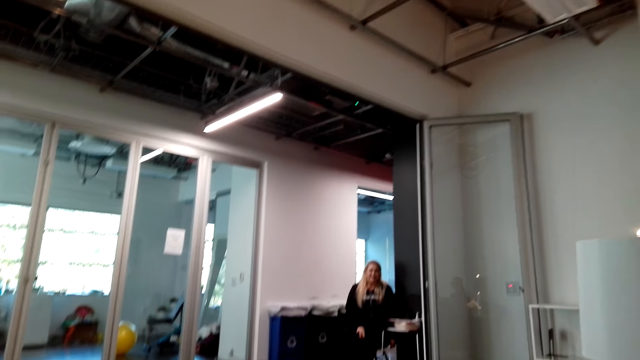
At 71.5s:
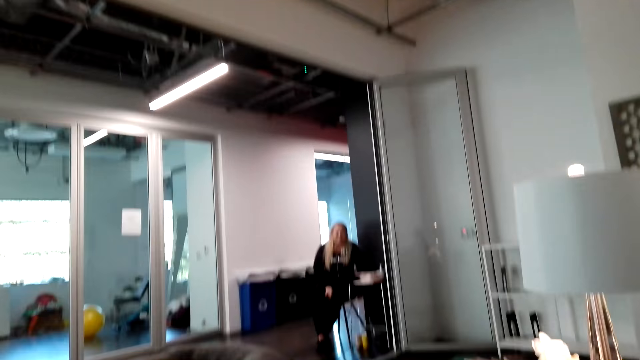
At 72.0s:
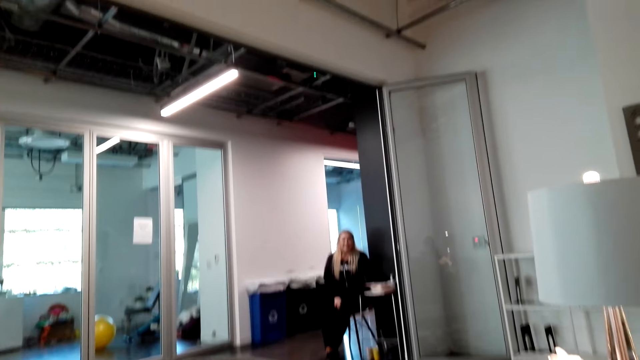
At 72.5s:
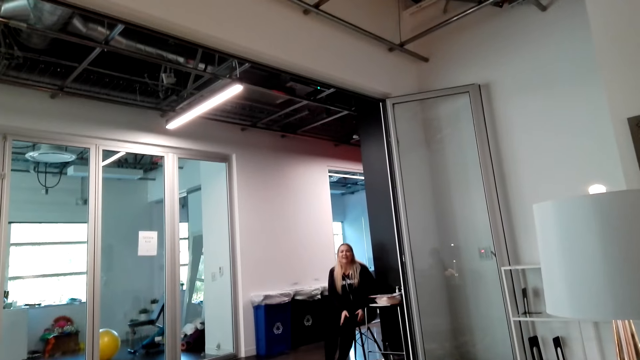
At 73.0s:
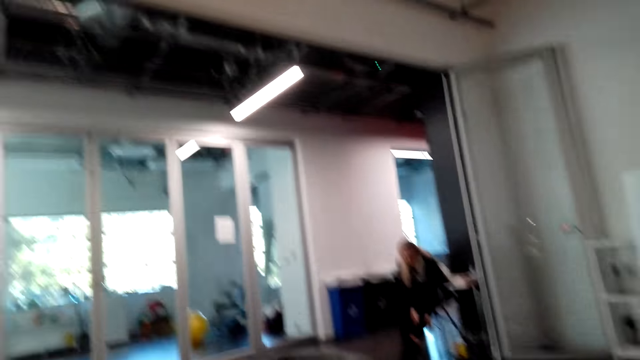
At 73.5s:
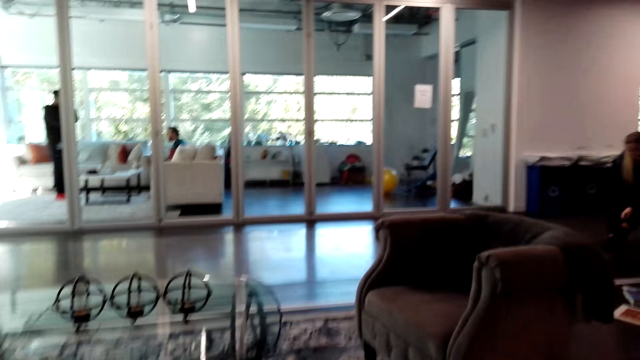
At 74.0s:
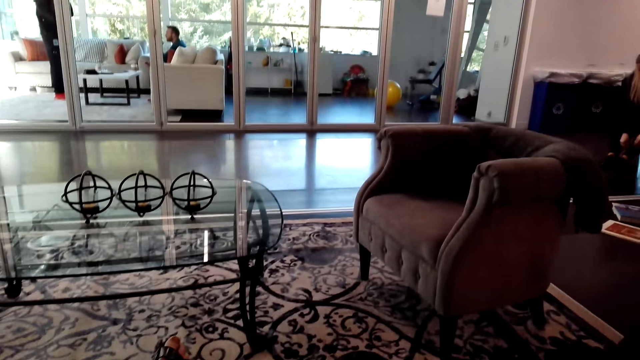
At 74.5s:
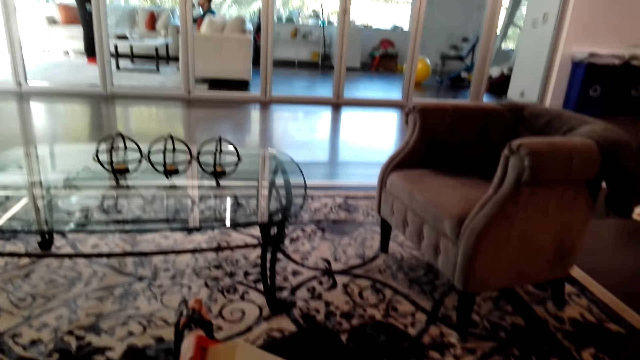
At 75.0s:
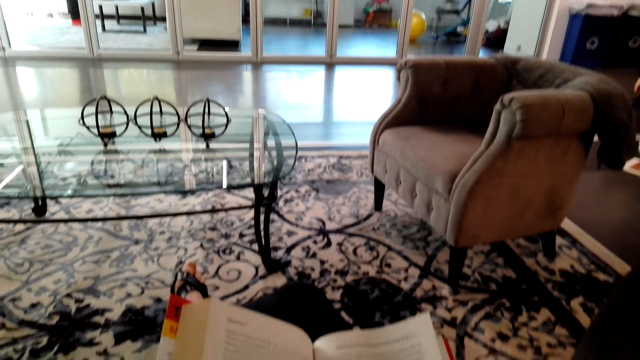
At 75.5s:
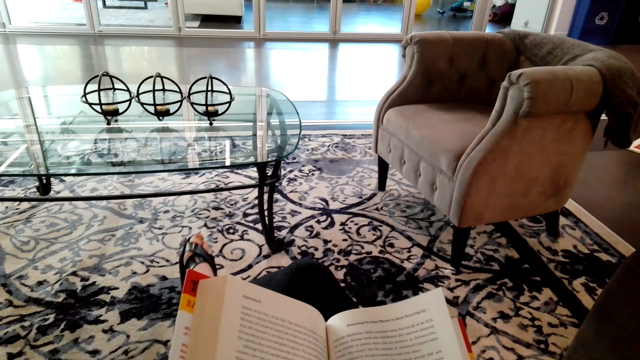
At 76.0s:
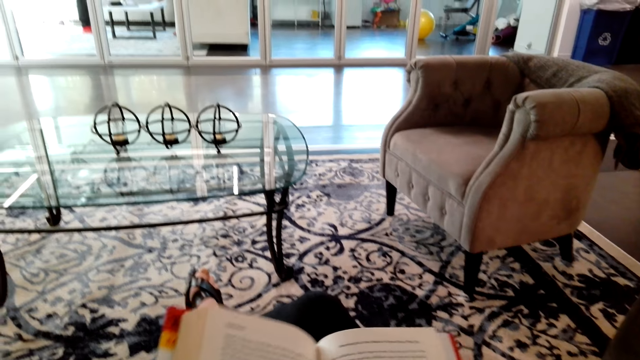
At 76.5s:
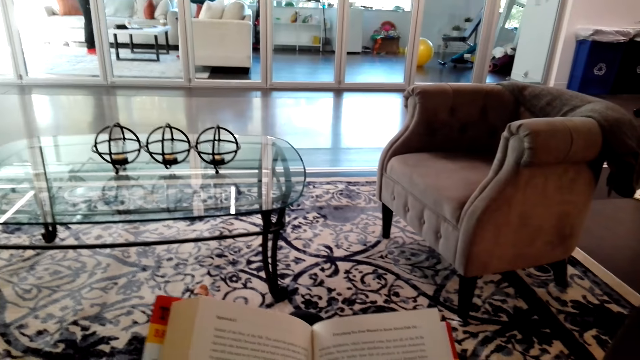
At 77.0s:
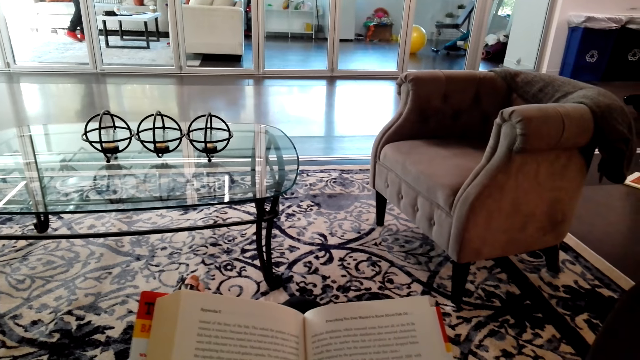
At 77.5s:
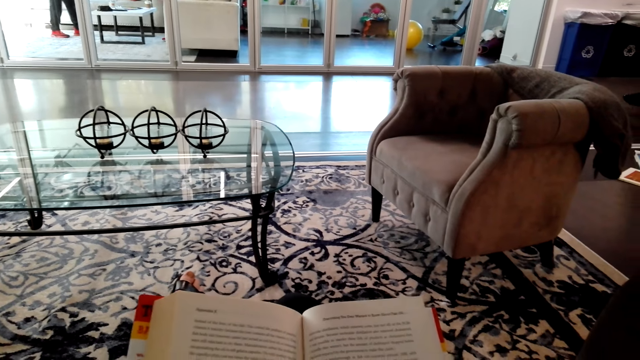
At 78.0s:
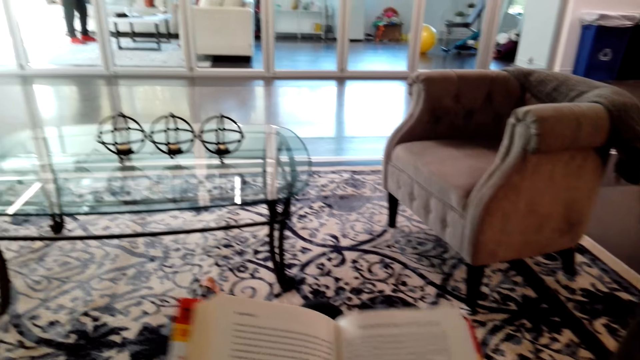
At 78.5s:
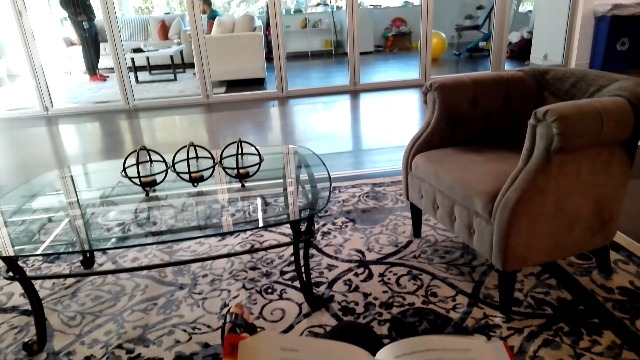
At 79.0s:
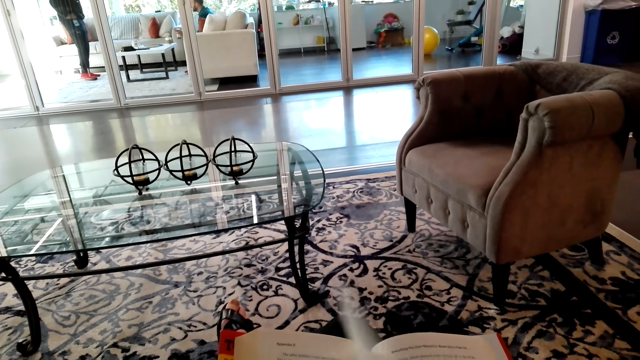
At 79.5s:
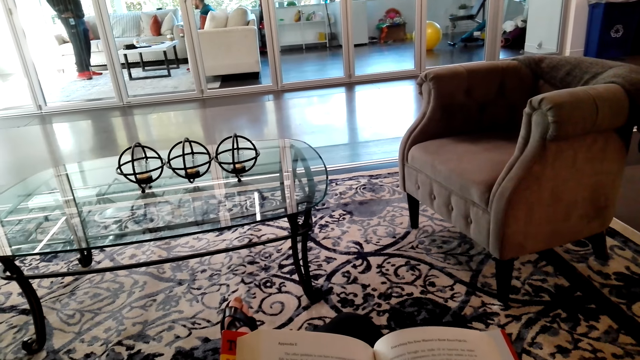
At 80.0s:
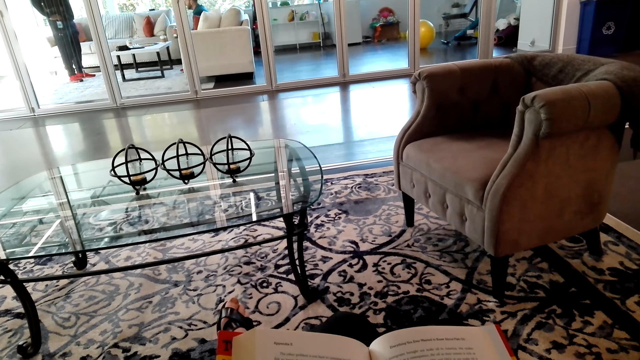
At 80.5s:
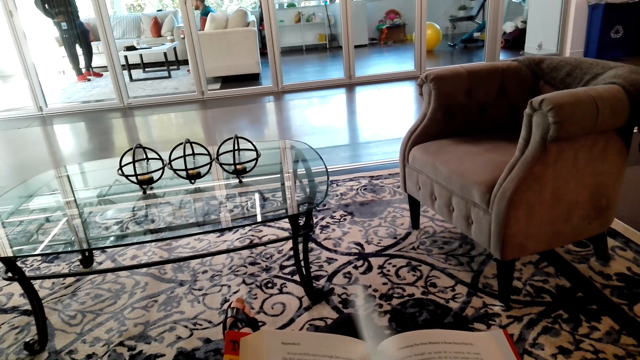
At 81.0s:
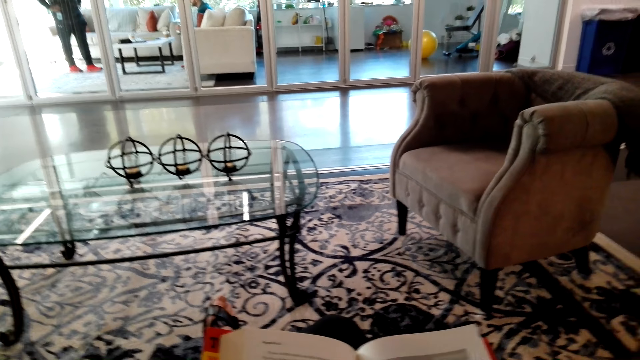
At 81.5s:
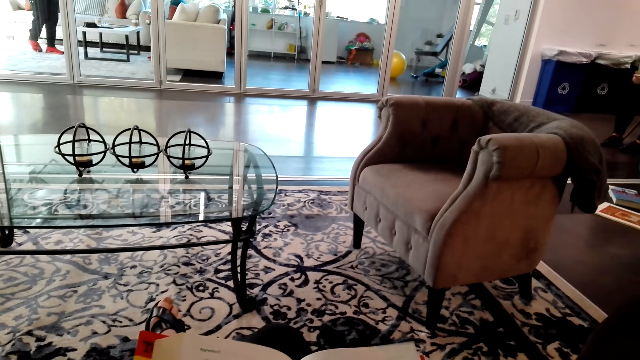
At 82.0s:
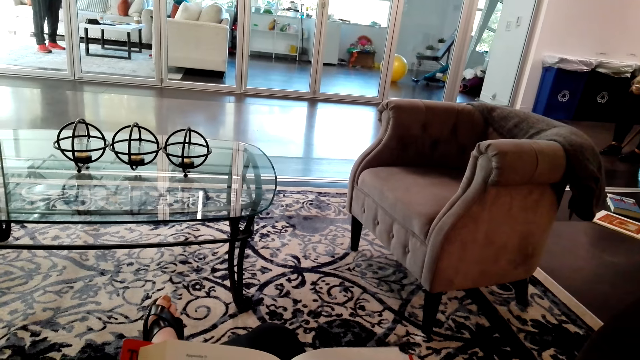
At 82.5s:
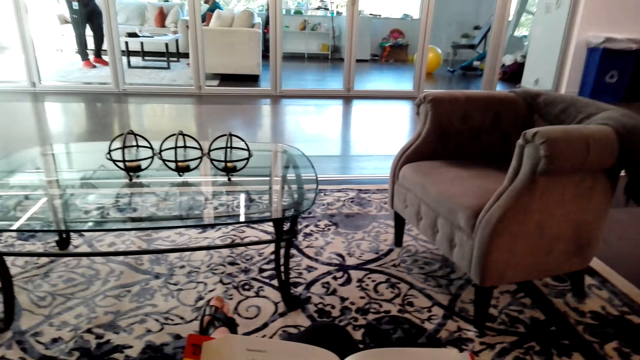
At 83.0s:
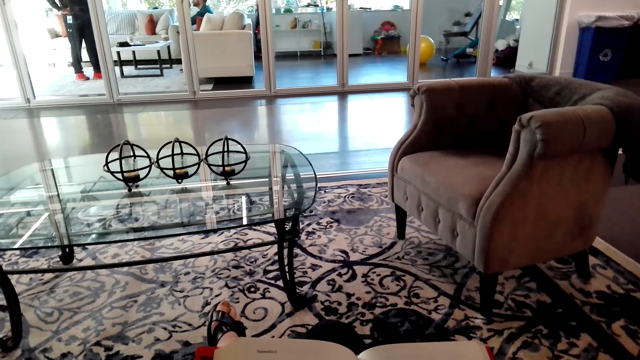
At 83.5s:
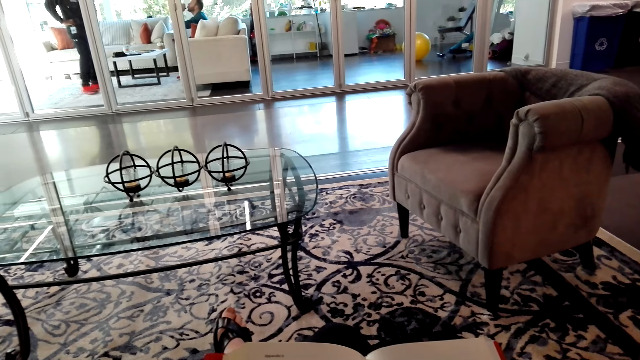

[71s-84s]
The camera wearer speaks to a woman. The woman speaks to the camera wearer. The camera wearer speaks to the woman. They look at a book, hold the book, and flip through pages.

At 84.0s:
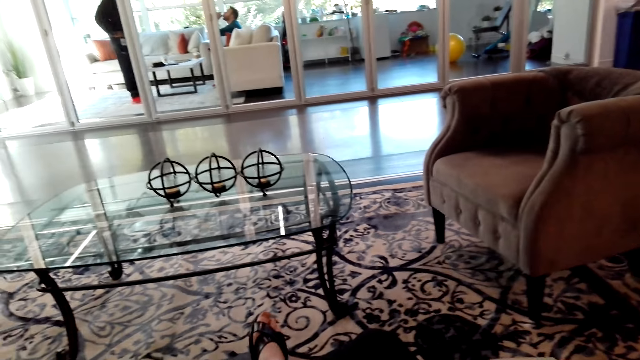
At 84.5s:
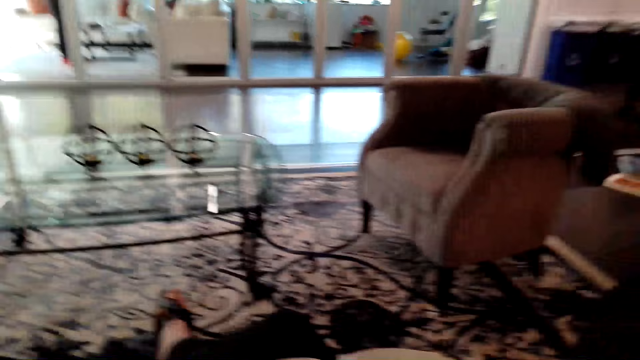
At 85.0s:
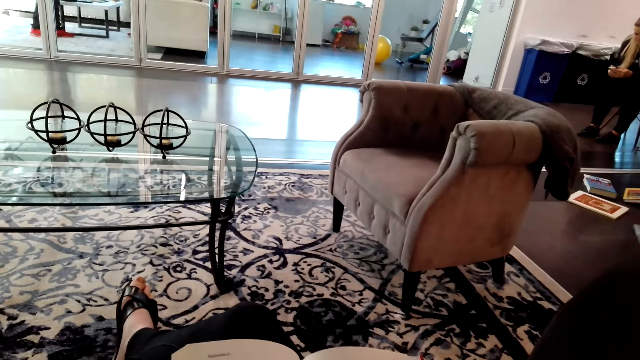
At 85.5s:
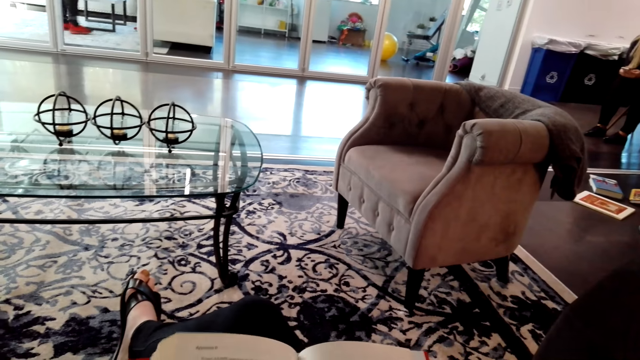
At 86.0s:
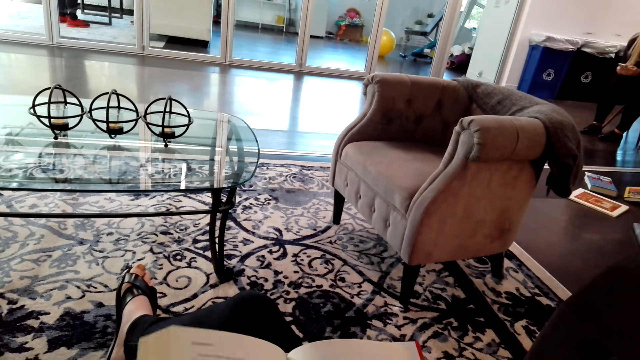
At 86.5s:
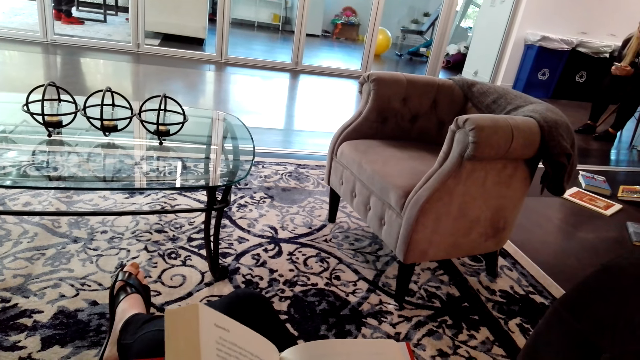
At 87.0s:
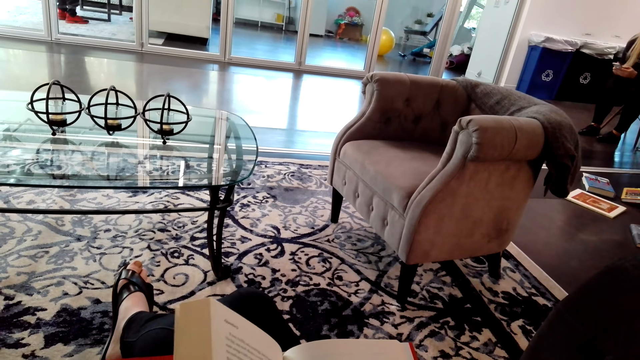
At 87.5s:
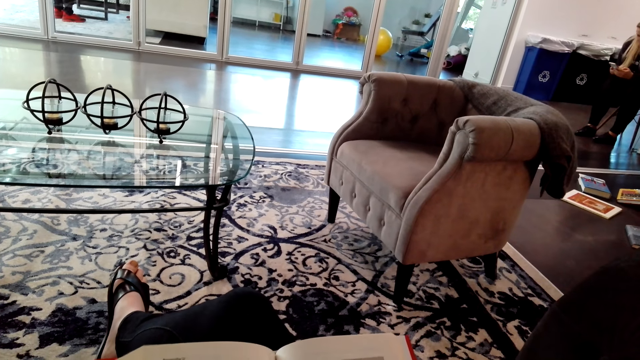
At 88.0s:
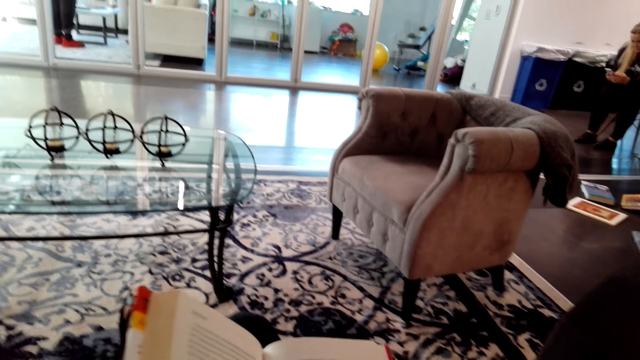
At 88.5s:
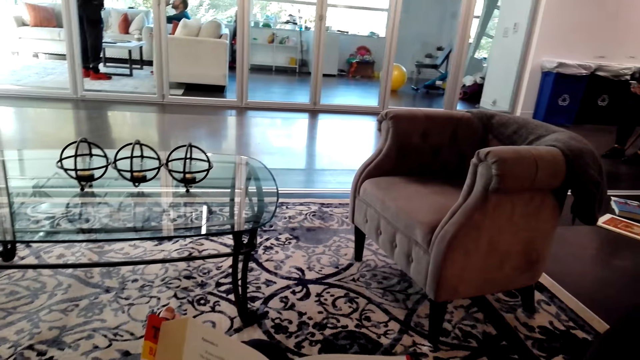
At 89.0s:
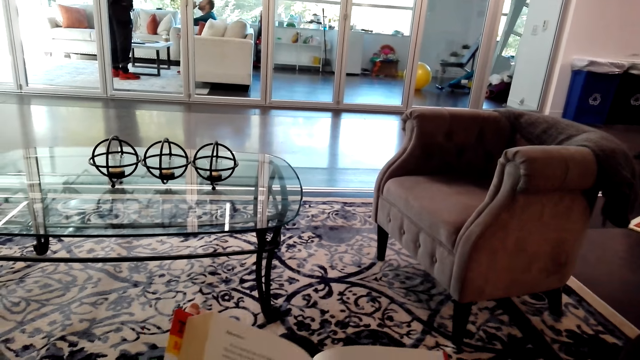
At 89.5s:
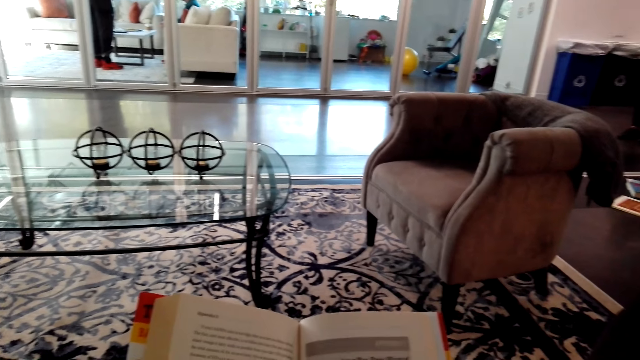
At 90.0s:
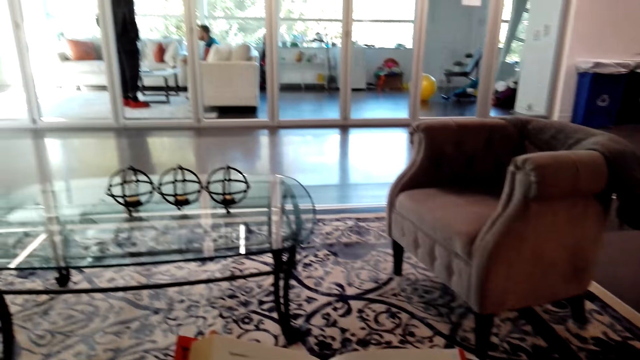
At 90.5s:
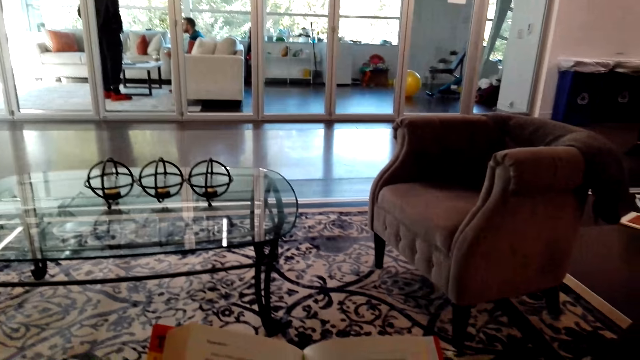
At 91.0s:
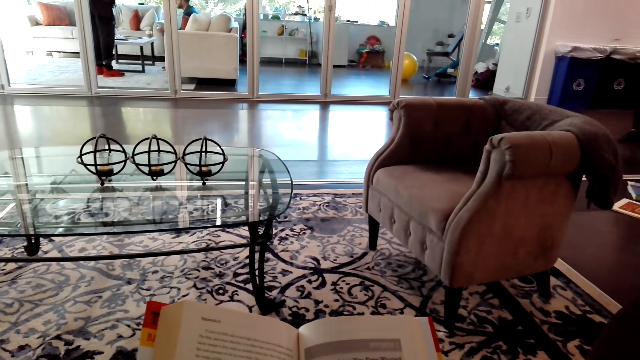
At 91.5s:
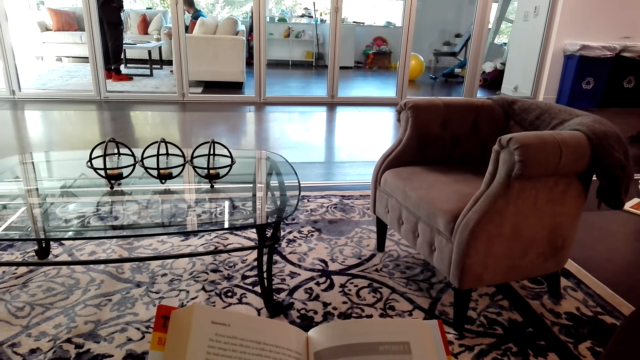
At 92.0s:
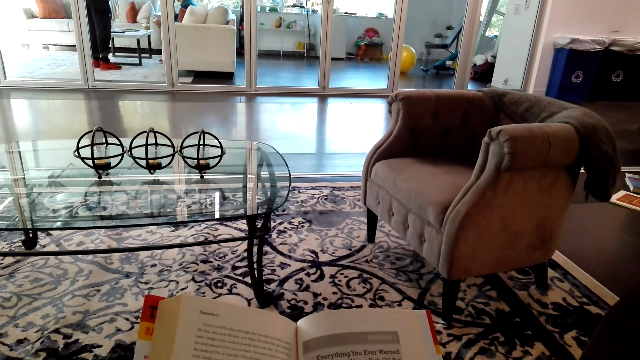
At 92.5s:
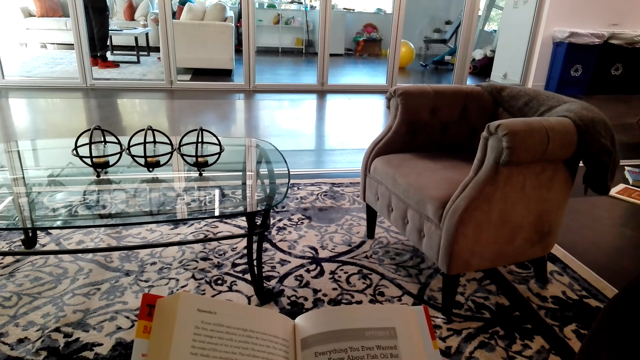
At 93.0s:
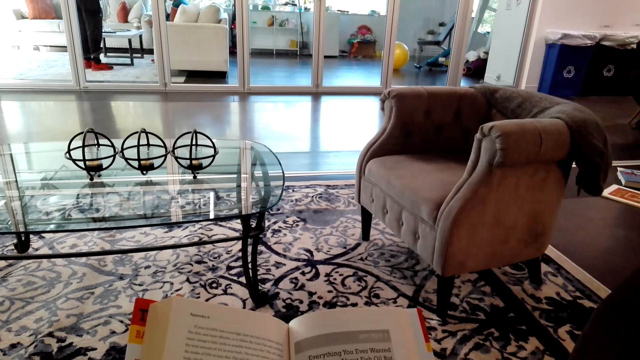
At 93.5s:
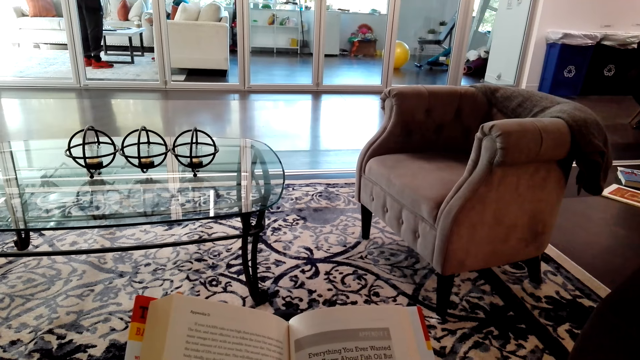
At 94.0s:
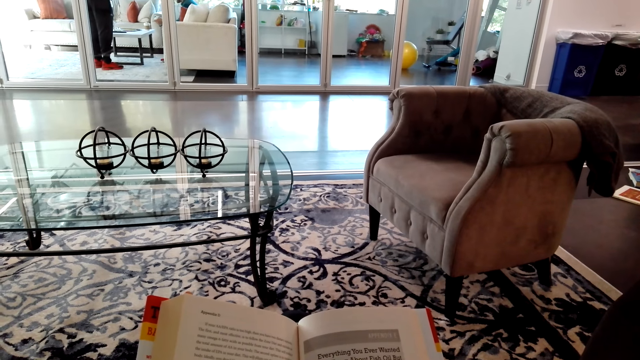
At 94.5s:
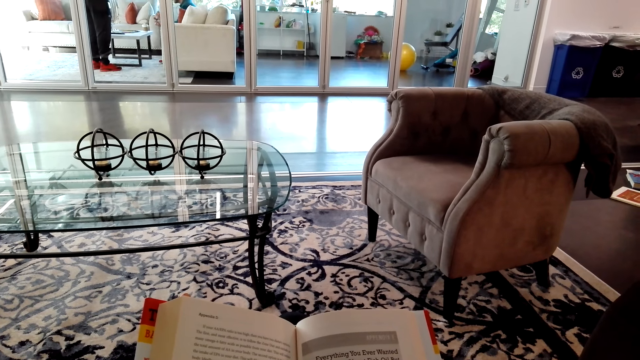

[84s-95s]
The camera wearer reads a book. They hold the book.
